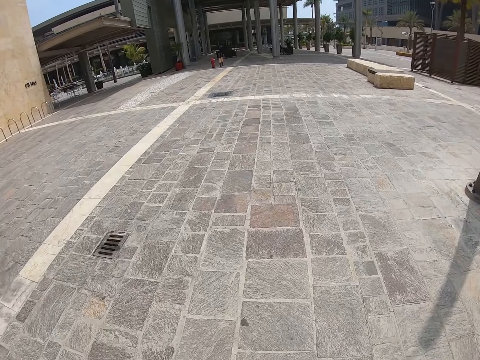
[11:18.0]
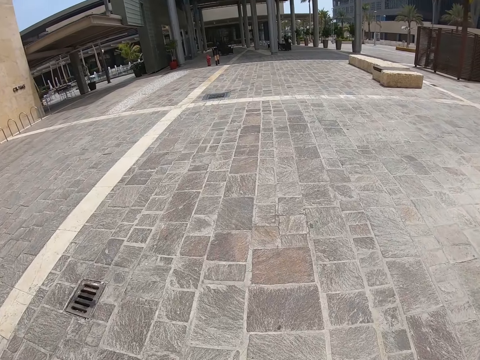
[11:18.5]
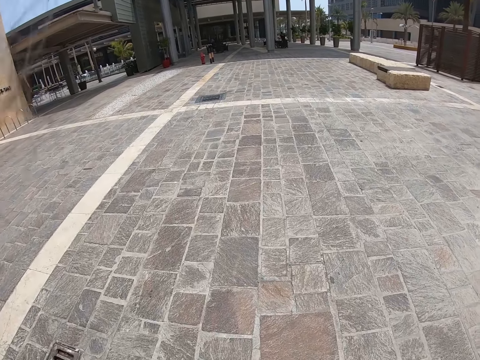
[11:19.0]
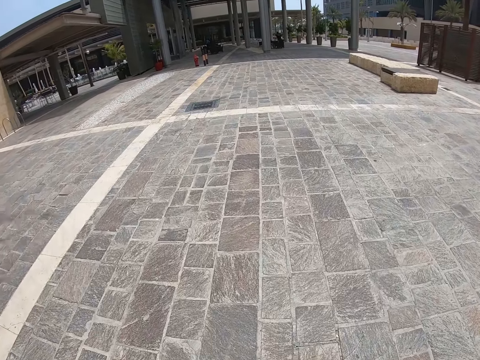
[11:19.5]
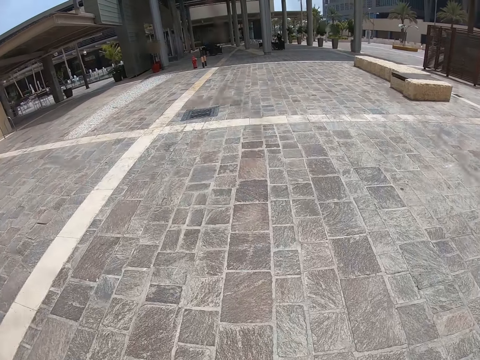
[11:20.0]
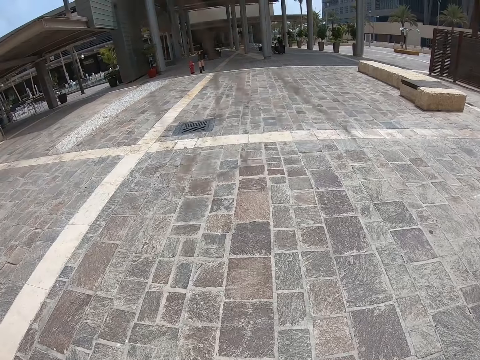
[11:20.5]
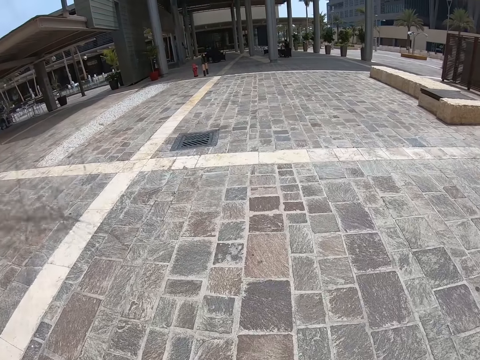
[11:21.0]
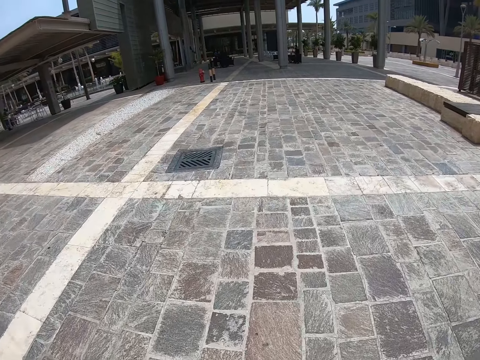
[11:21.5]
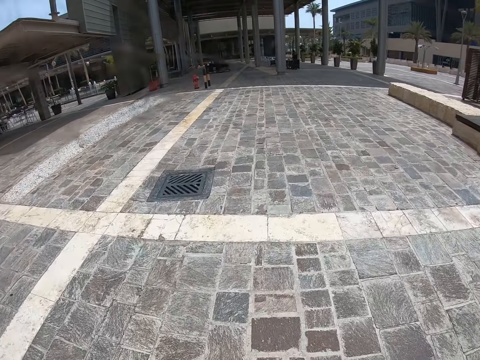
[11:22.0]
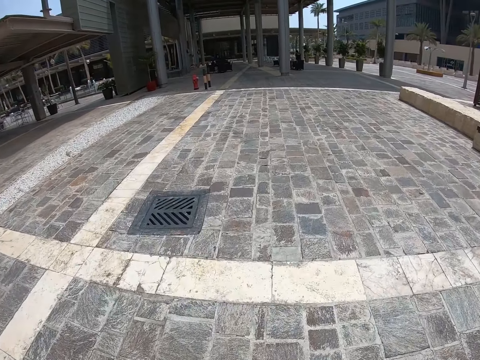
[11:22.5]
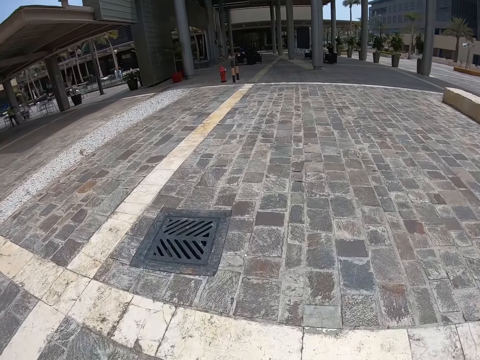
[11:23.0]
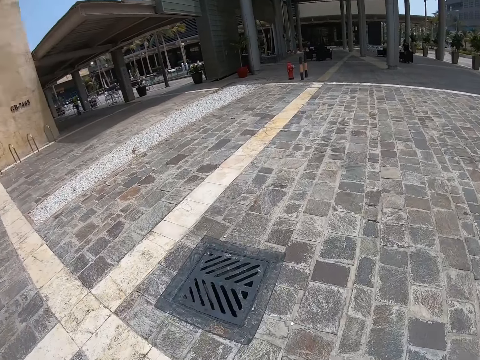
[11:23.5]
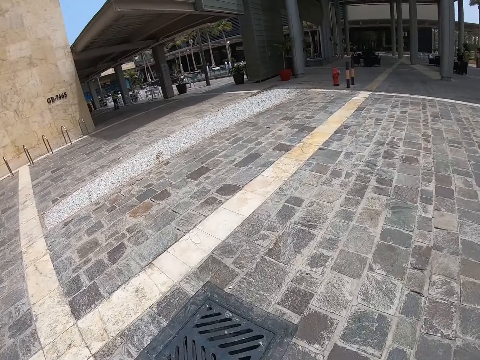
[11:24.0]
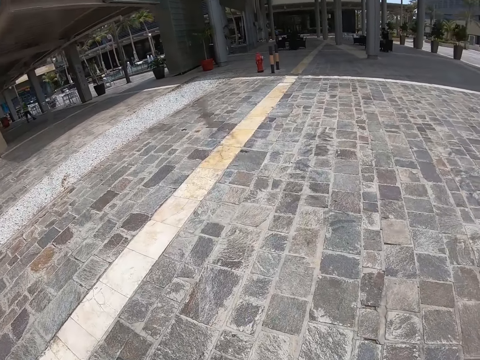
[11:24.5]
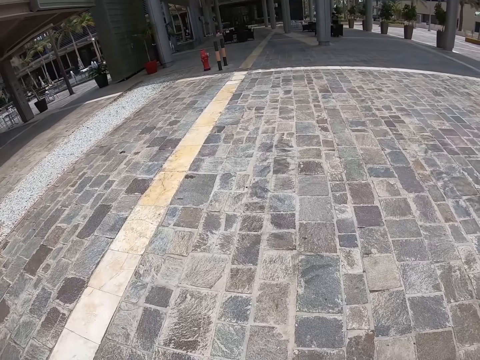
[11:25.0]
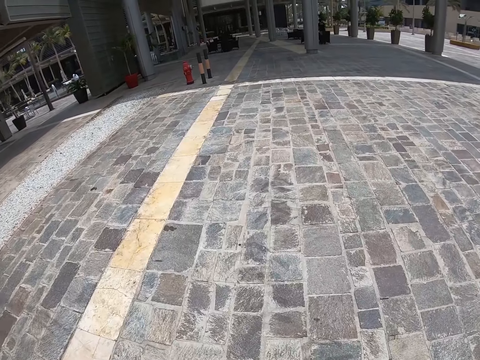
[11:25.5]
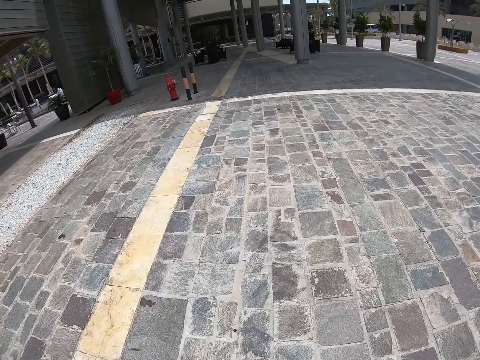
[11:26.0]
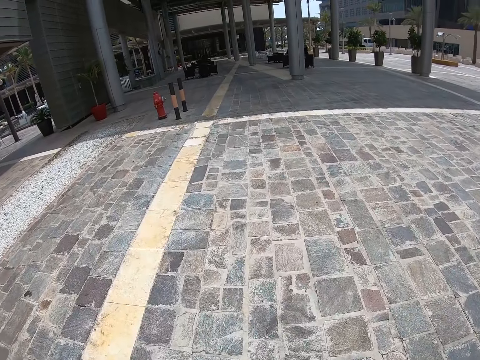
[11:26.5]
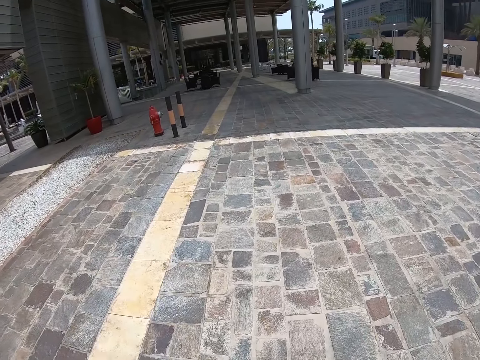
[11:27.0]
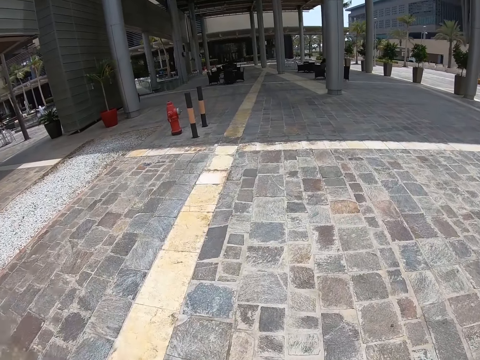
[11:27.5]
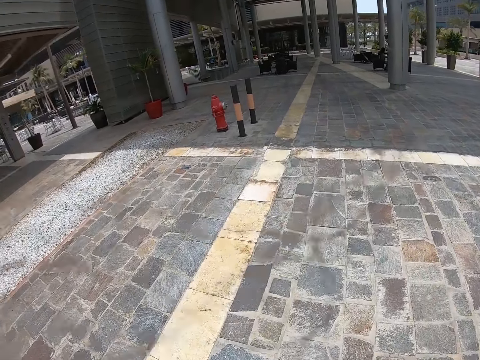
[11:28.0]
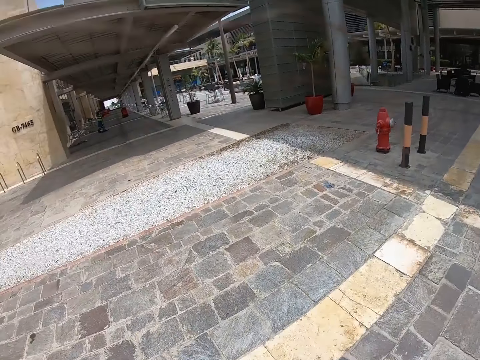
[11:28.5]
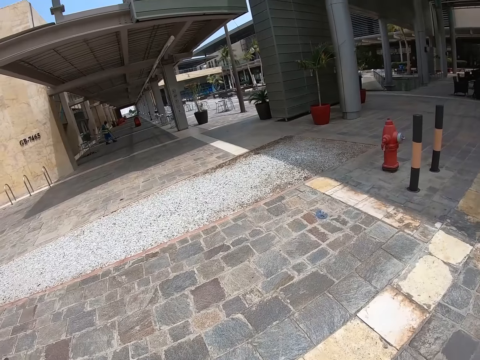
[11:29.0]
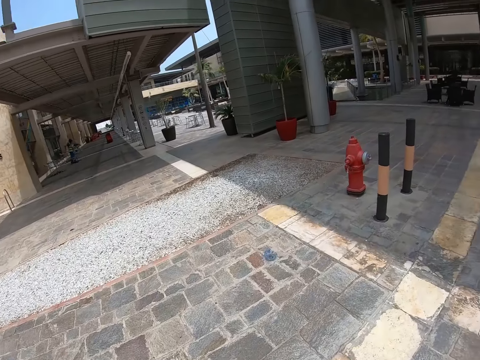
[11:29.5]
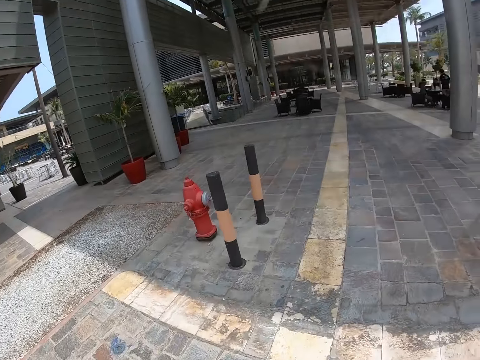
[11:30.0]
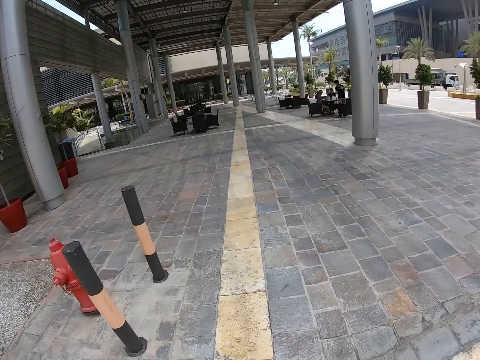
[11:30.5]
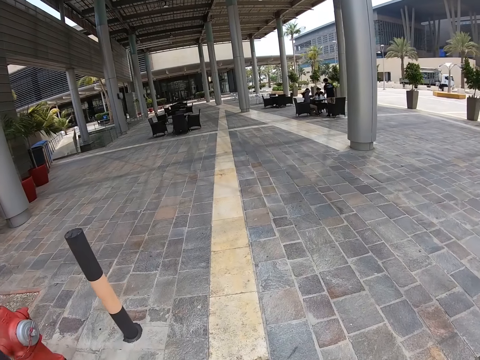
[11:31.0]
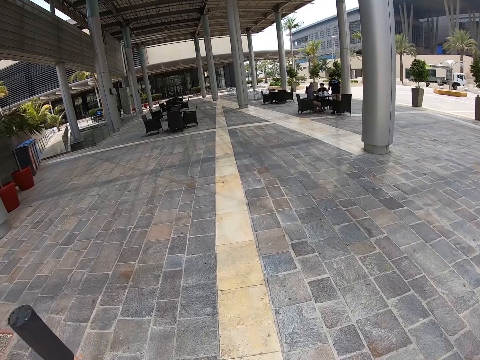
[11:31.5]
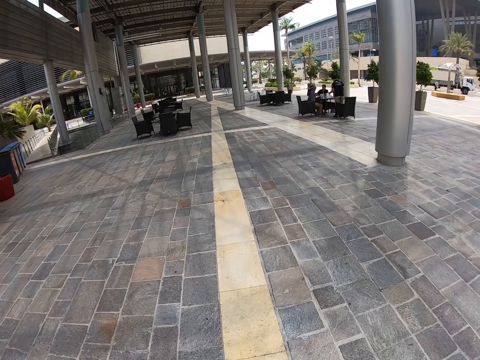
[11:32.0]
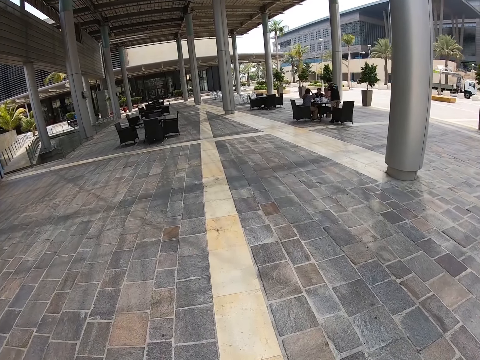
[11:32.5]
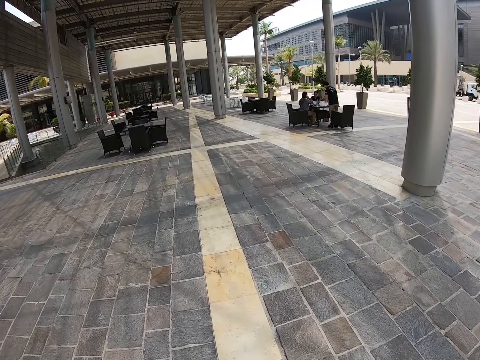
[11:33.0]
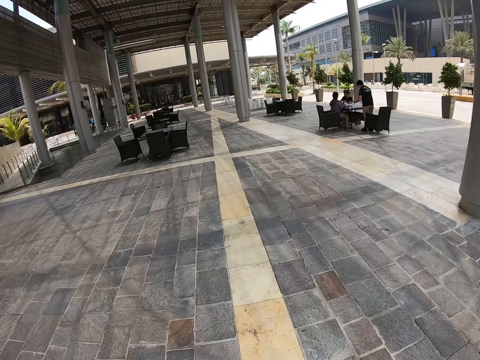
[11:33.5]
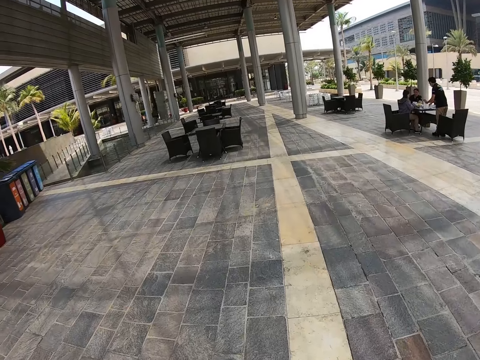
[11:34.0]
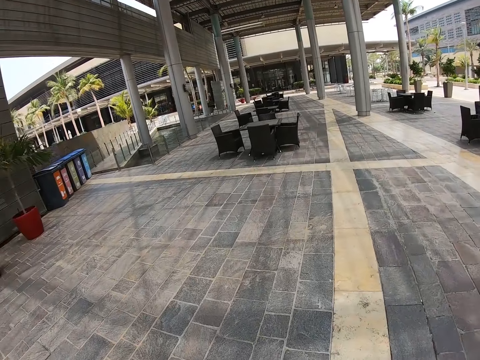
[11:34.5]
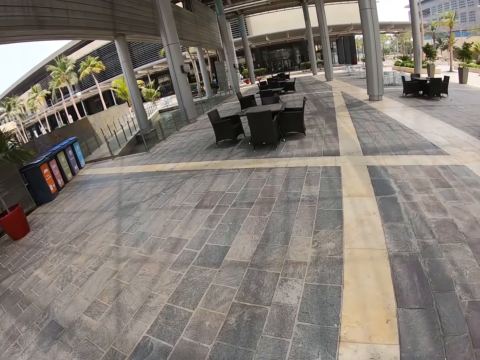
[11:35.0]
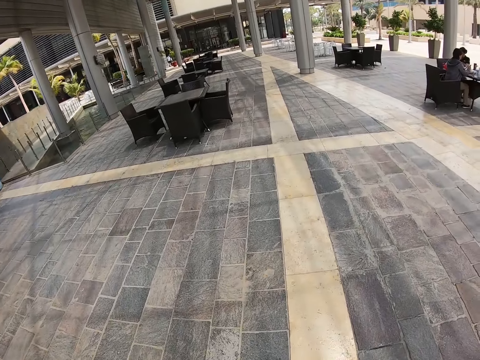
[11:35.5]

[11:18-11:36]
The camera wearer walks past a man. They walk down the street.

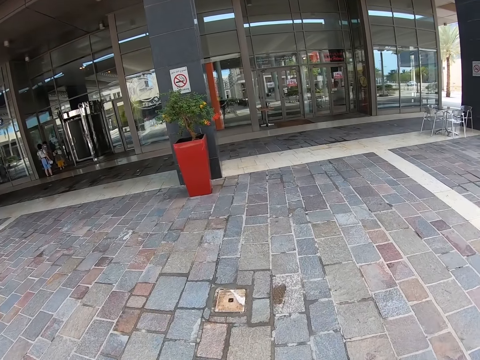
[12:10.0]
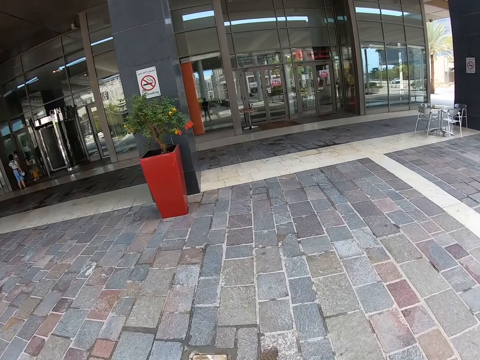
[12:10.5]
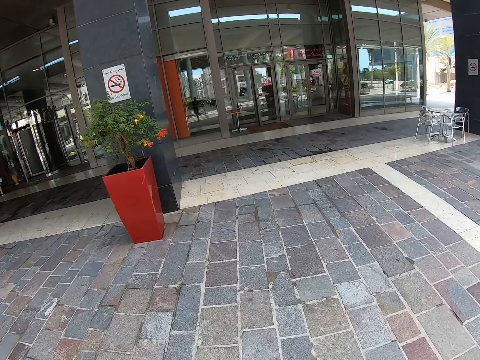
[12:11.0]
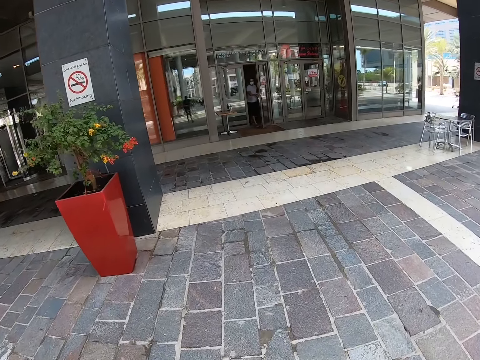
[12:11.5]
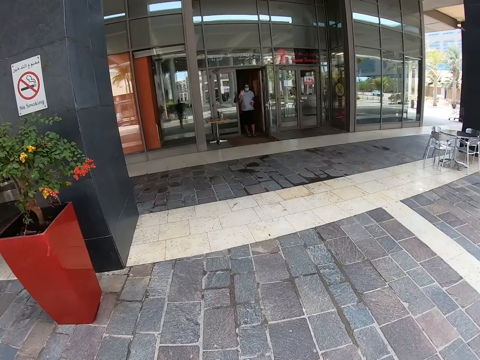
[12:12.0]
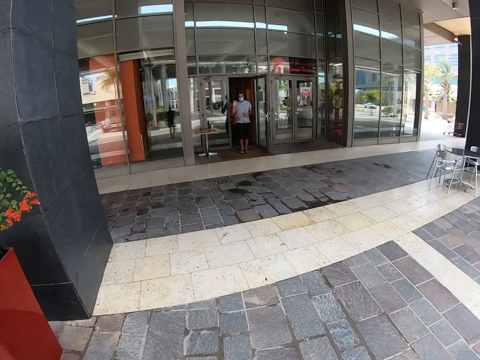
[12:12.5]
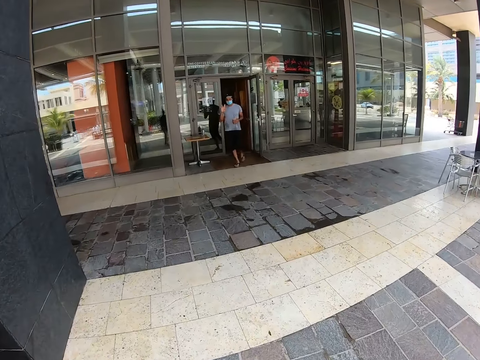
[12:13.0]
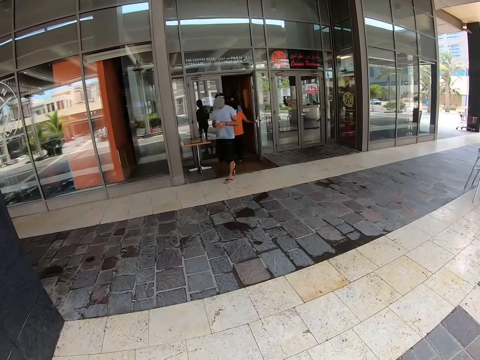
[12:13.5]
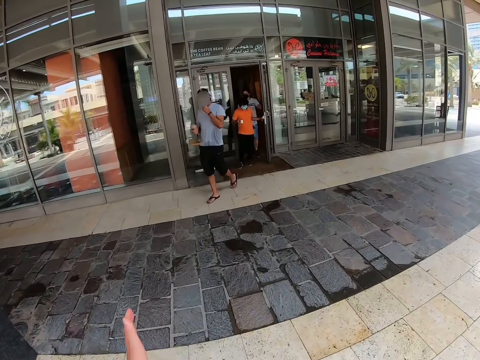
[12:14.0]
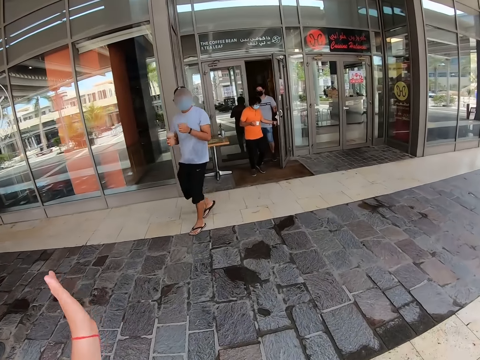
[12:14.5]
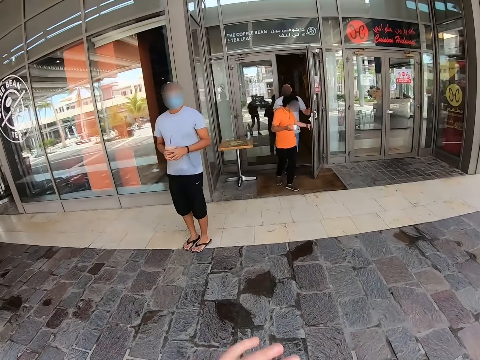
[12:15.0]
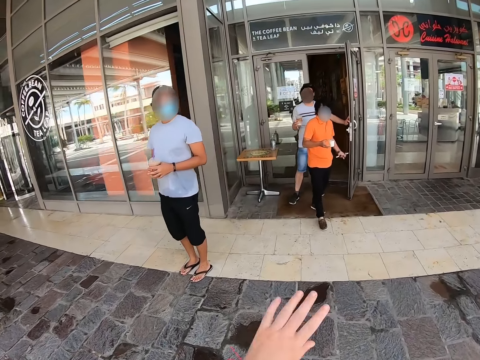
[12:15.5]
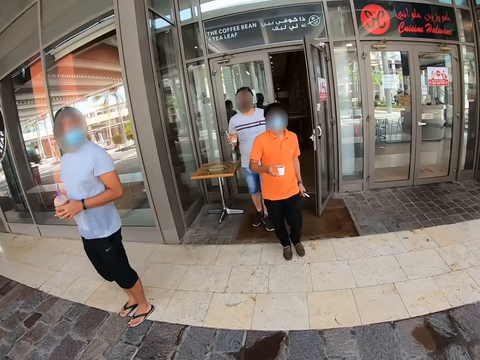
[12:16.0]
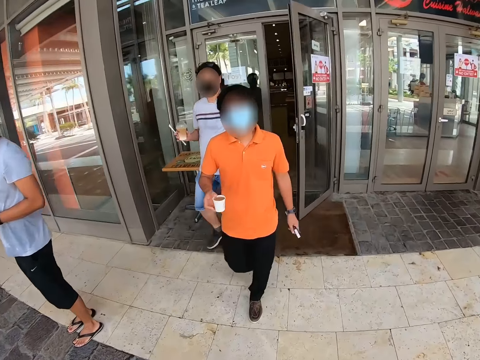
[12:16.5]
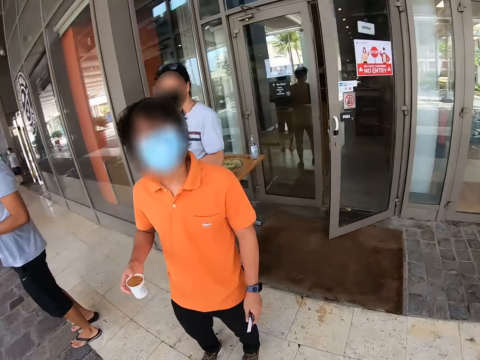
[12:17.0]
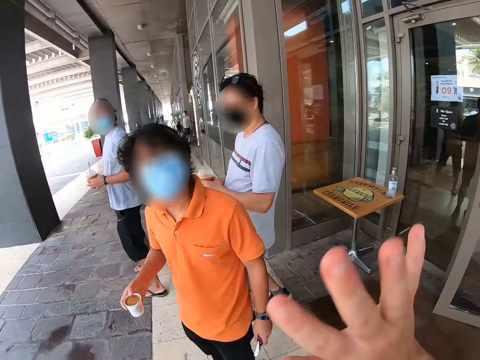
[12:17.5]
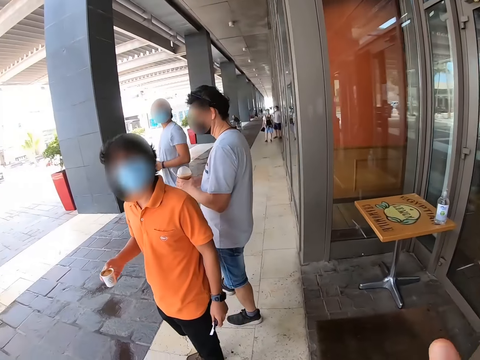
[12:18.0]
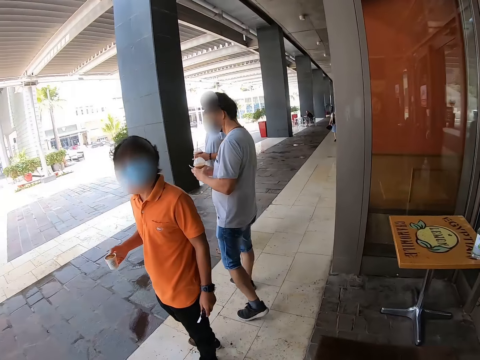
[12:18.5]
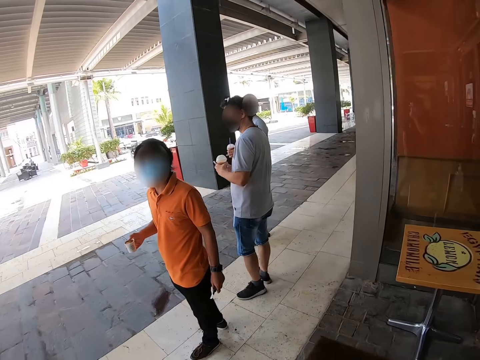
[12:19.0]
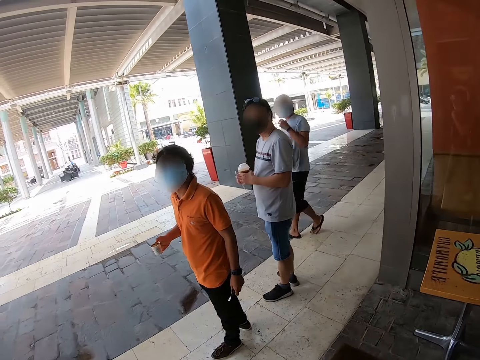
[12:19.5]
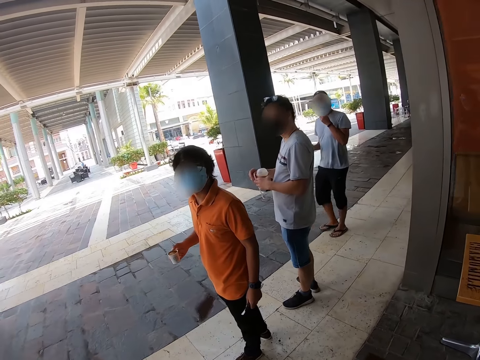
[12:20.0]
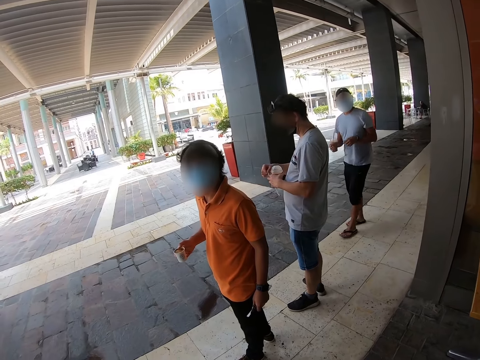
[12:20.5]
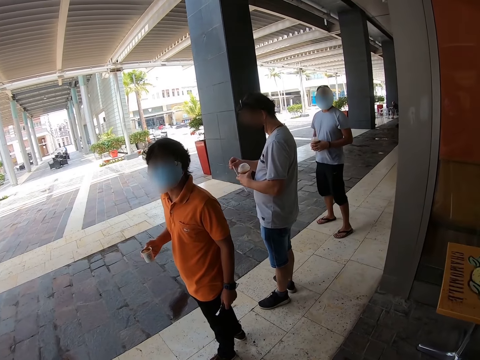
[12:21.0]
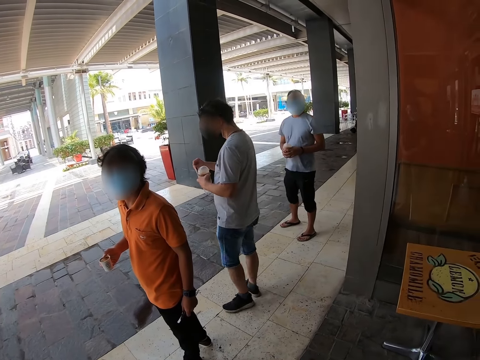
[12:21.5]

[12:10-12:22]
A man opens the door. The man walks out of a shop. Another man comes out of the door with a drink. The camera wearer waves at the first man. The first man holds a drink with both hands and stands. The camera wearer walks down the street. A third man comes out the door with a drink. The camera wearer waves at the first man and the third man. They walk down the street. They wave at the first man, the second man and the third man. They look around. They interact with the first man, the second man and the third man.
